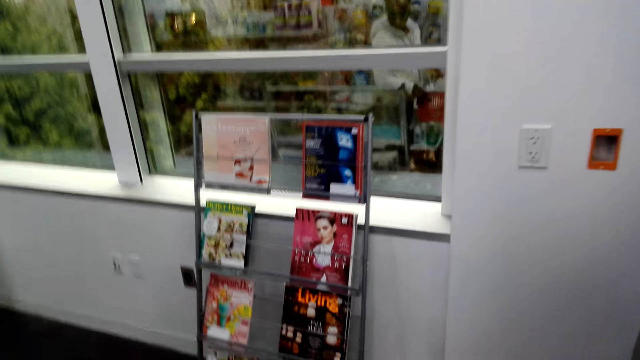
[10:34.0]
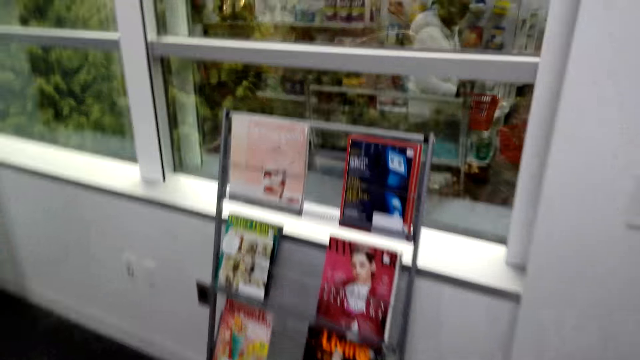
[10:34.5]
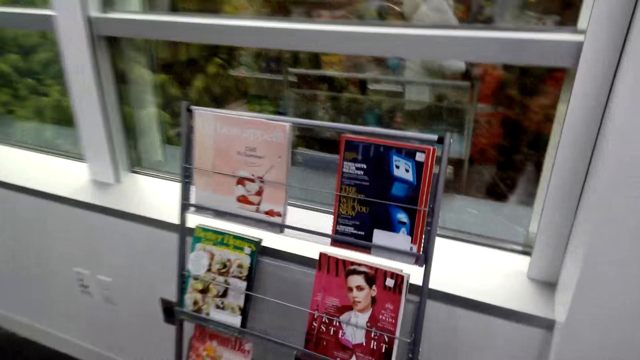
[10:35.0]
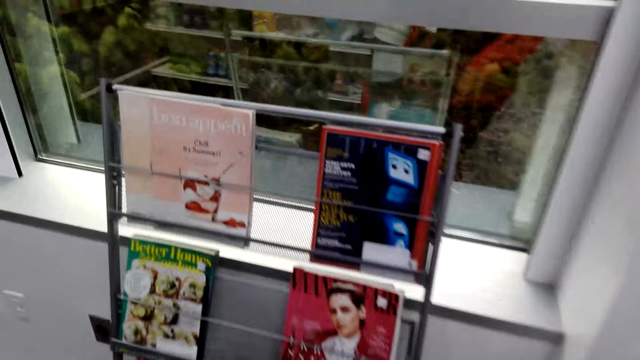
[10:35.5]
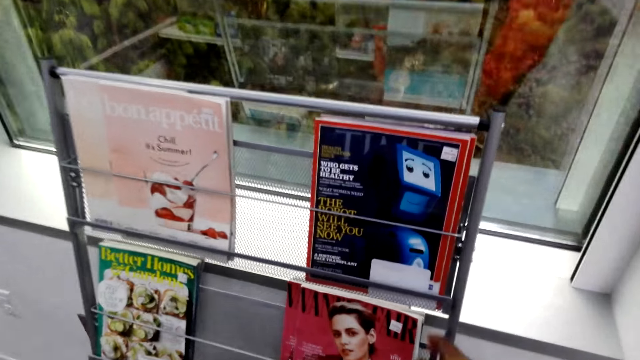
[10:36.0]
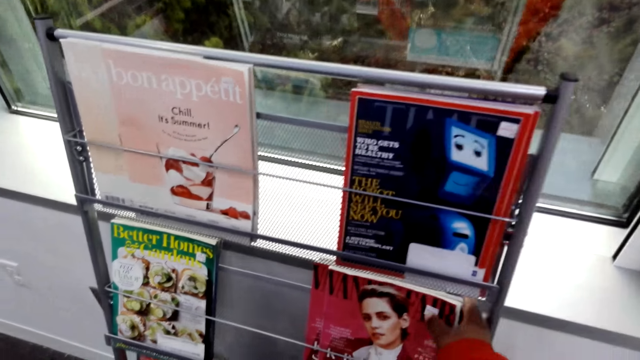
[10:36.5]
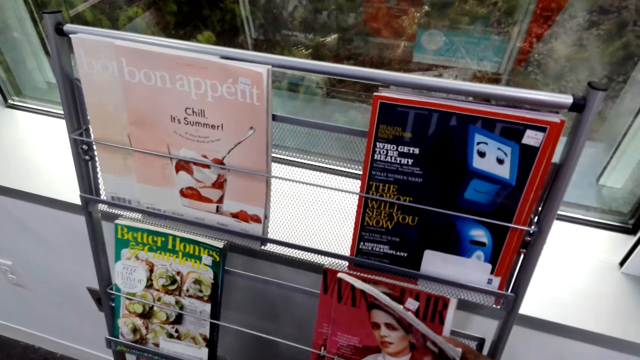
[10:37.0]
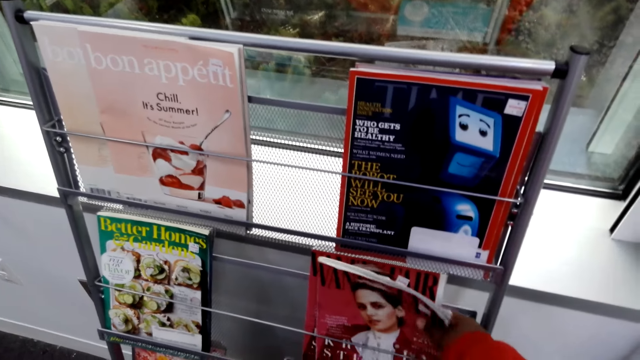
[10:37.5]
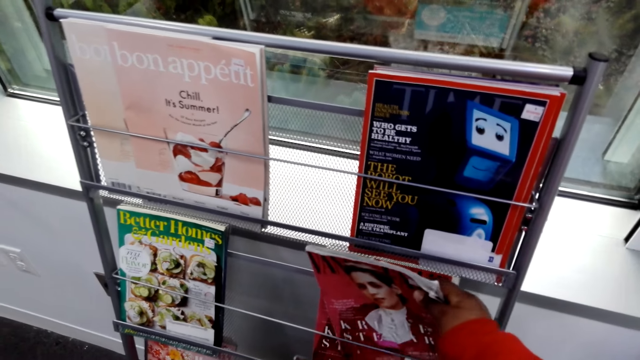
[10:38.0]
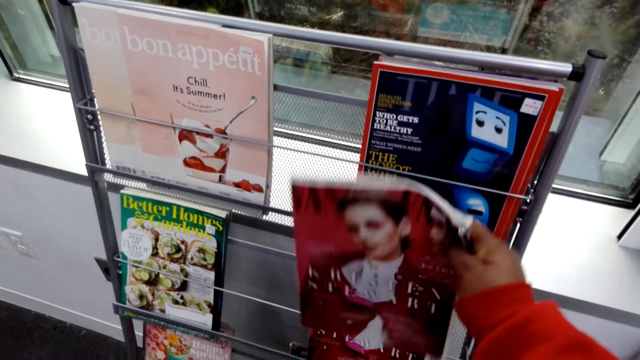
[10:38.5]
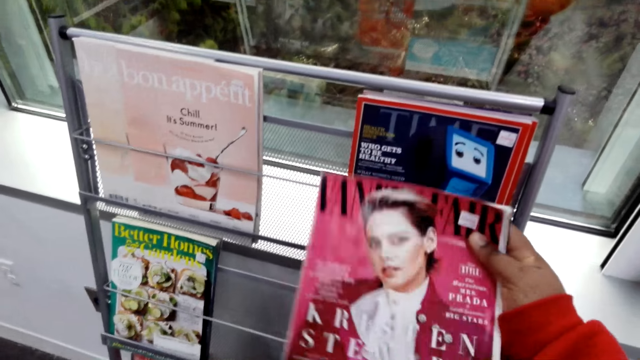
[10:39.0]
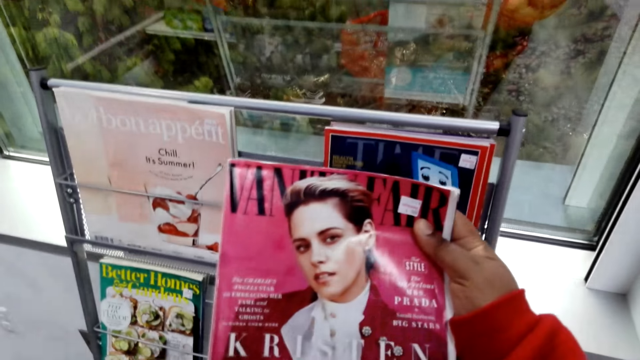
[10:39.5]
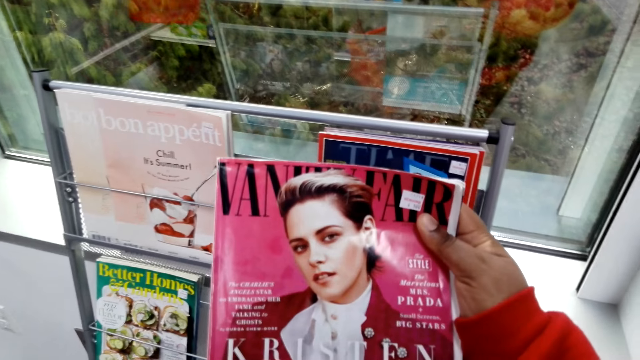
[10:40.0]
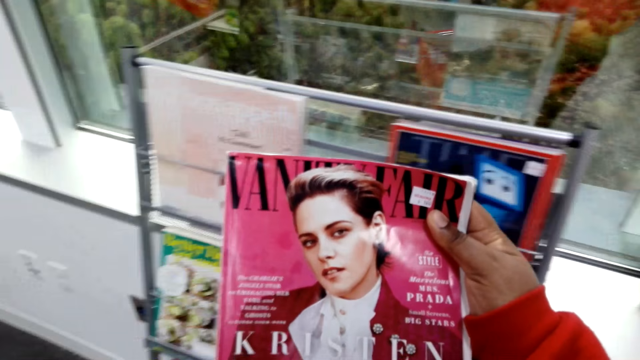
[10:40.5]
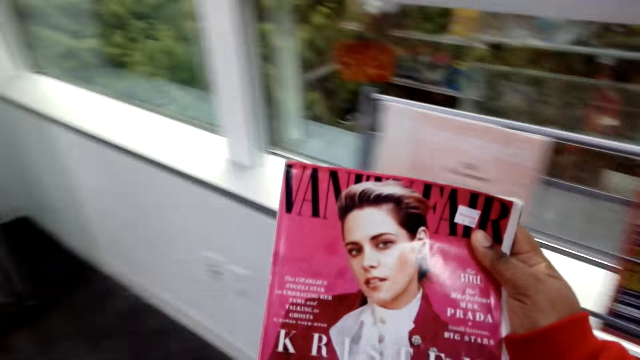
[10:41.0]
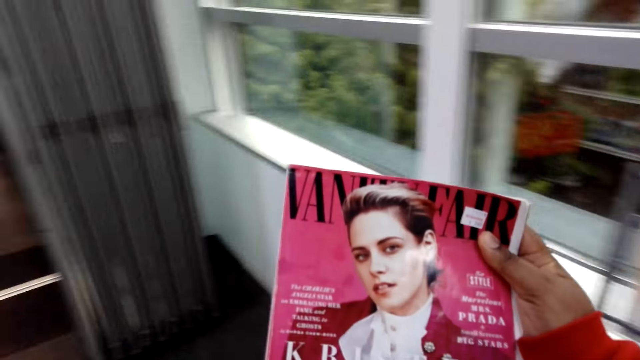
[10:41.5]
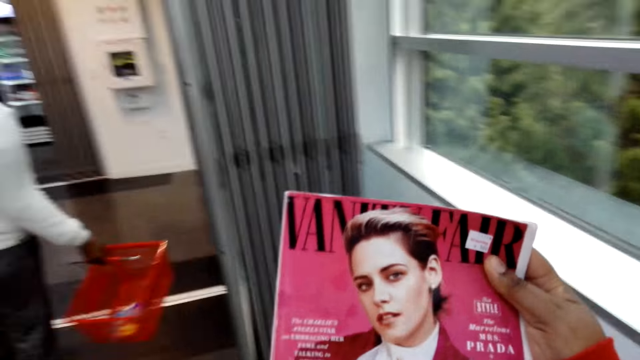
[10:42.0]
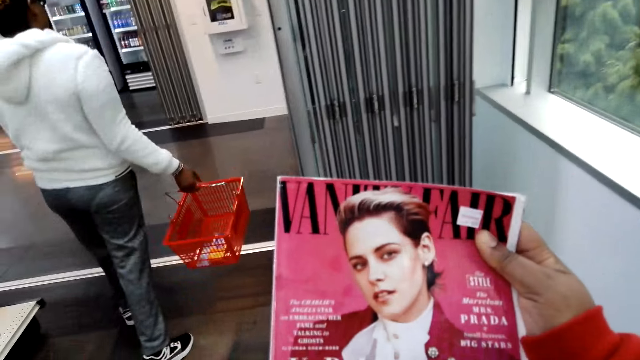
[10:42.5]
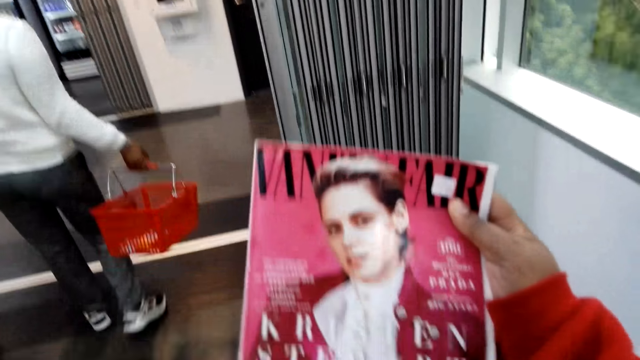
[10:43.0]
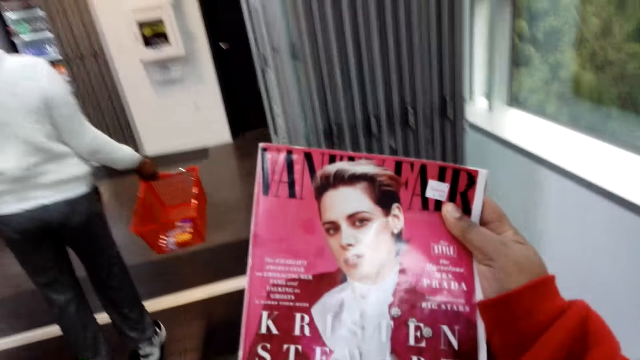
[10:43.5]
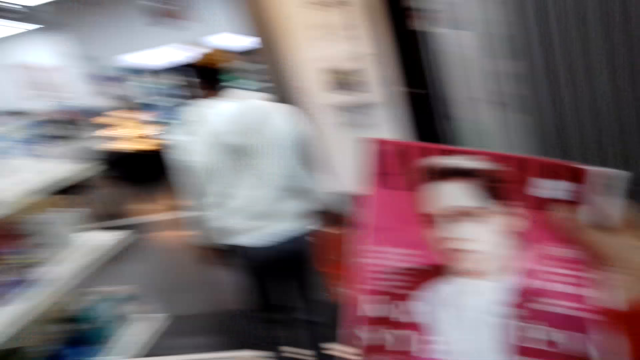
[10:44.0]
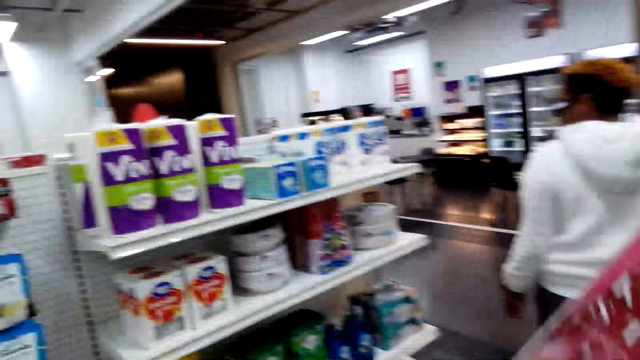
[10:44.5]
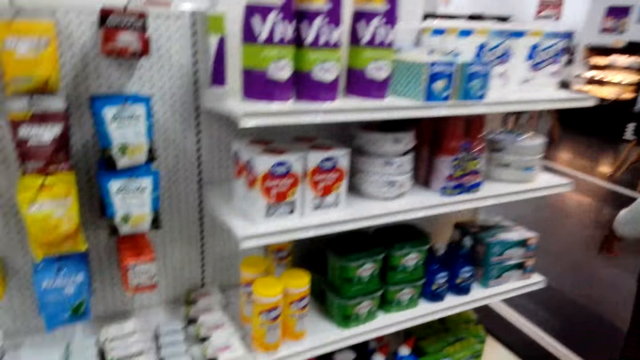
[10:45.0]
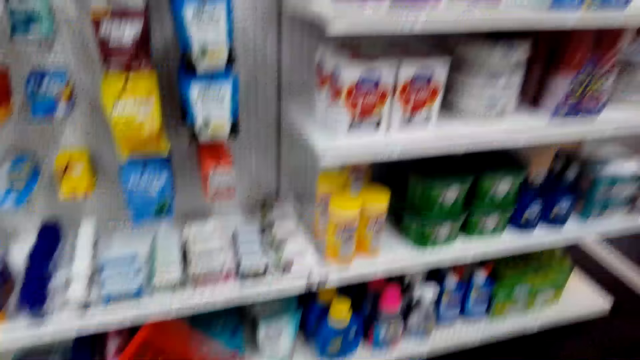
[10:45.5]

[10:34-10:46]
The camera wearer takes the book. They pick up the book. They read the cover page. They walk around. A woman walks around.

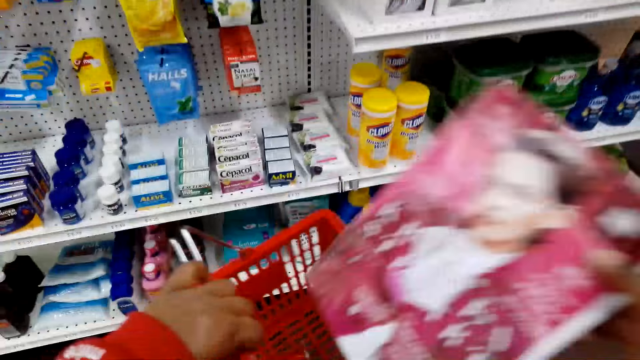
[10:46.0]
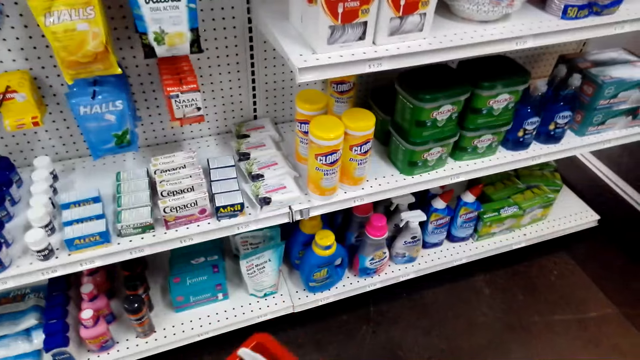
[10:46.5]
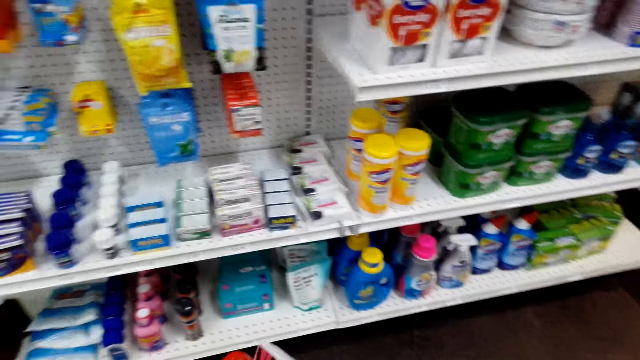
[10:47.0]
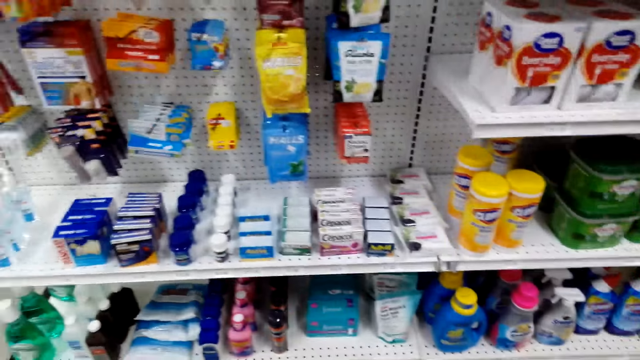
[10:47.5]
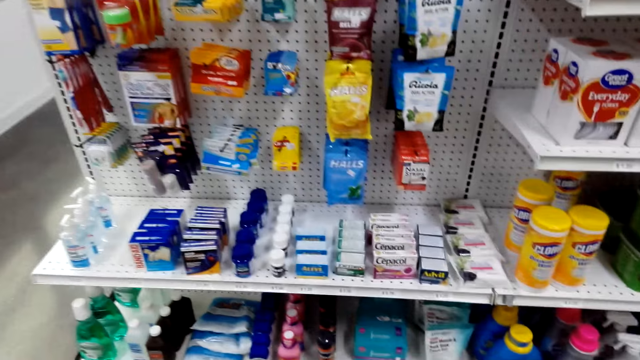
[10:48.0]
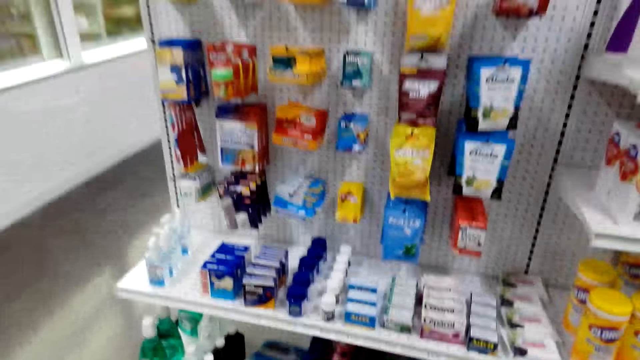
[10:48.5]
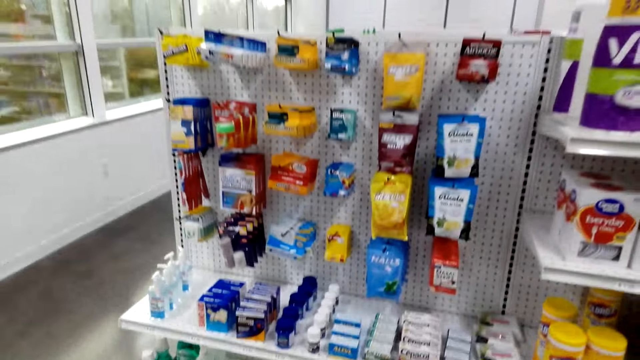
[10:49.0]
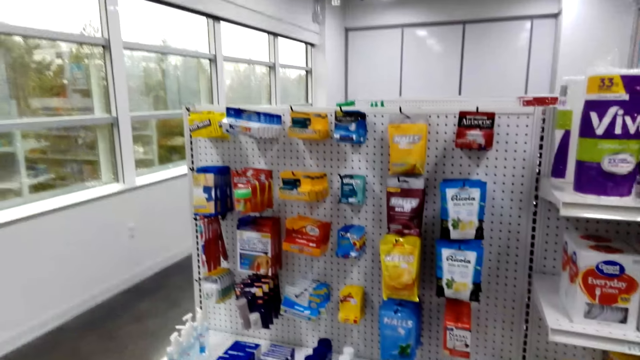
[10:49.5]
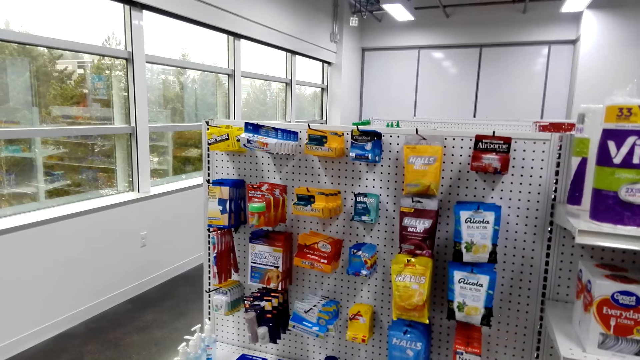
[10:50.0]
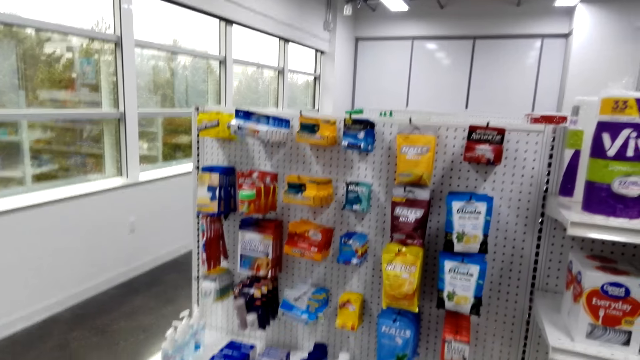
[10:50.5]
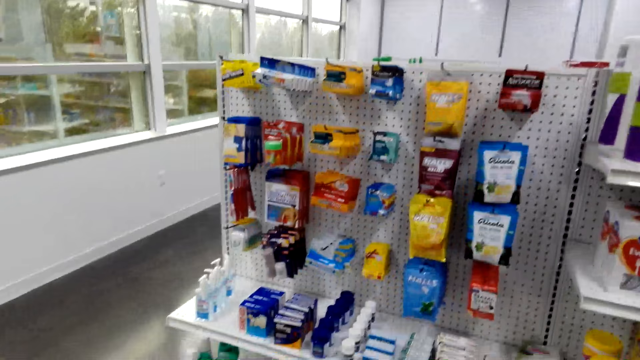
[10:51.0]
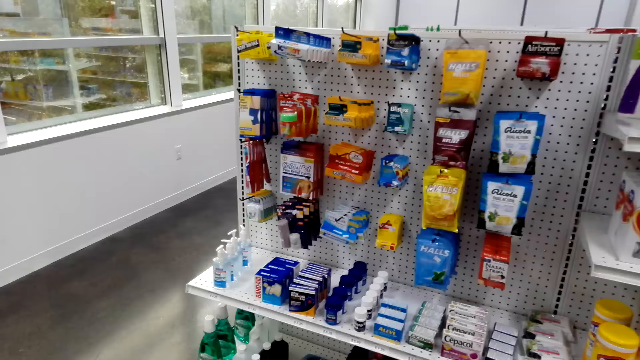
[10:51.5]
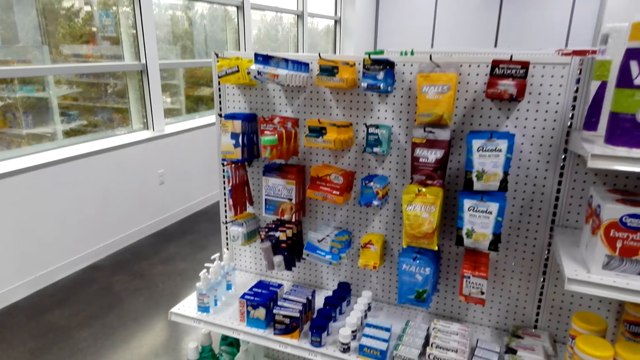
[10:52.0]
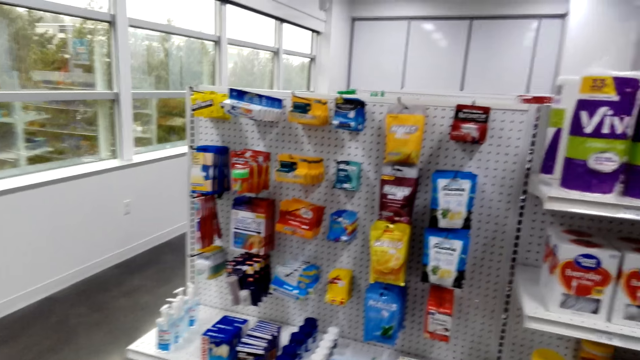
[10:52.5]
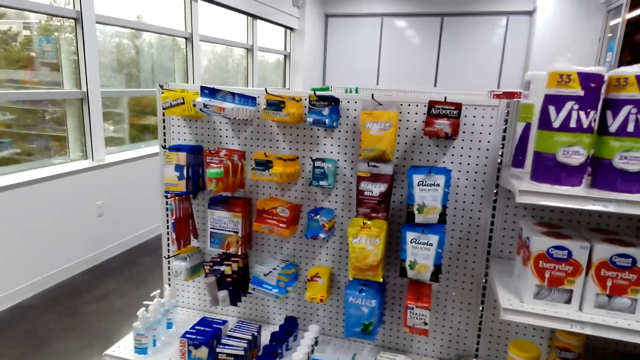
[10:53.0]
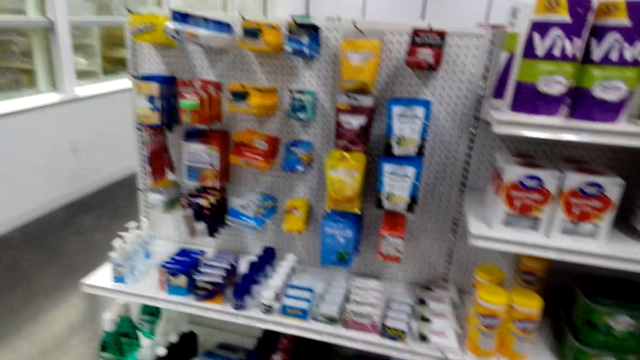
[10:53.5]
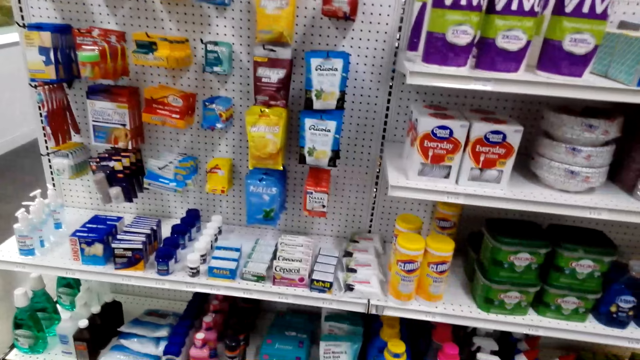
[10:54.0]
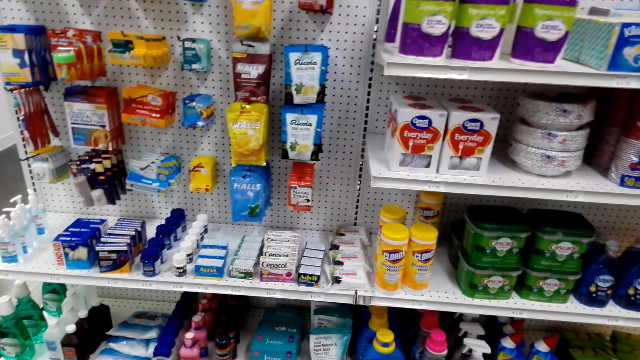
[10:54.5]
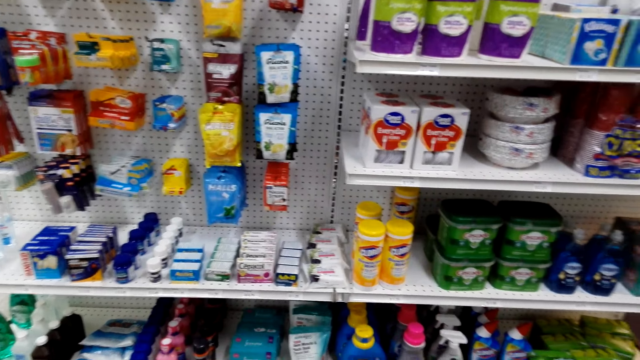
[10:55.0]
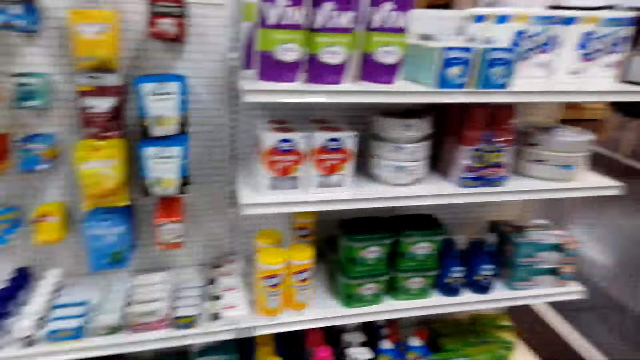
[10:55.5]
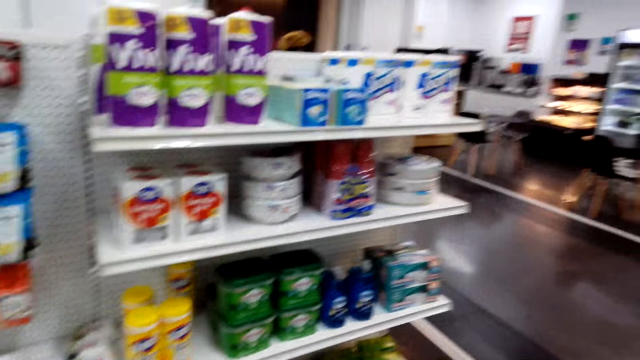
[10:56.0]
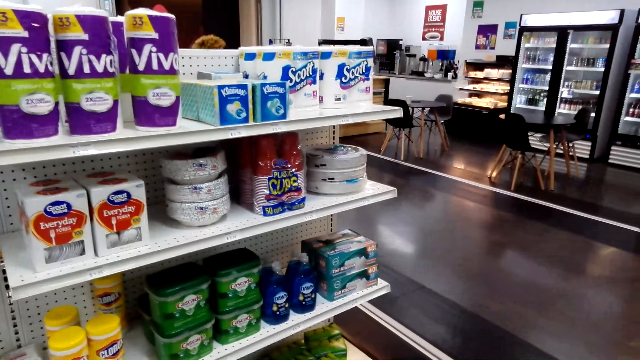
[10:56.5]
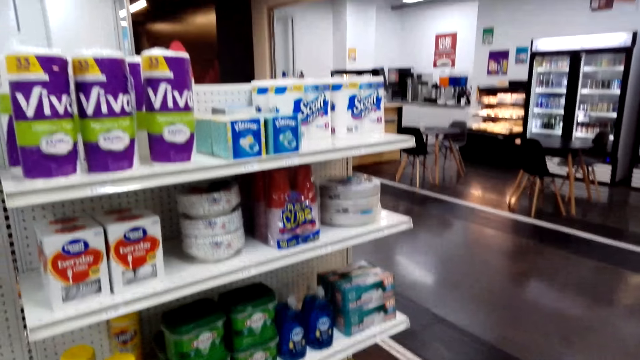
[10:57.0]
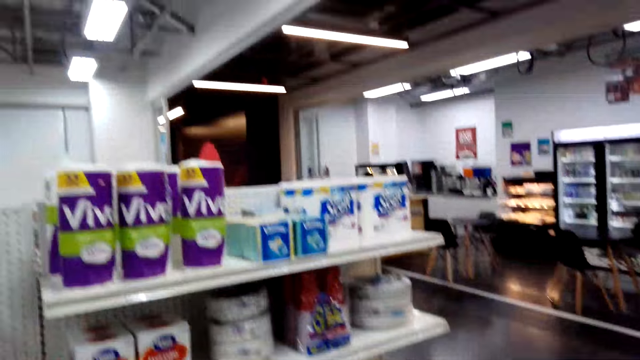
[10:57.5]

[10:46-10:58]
The camera wearer puts the book in the shopping basket. They look around. They look around the shelf.
